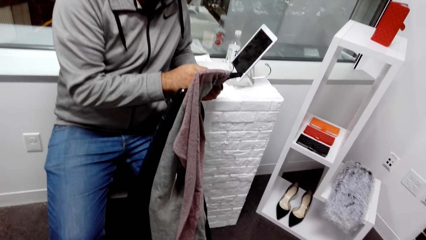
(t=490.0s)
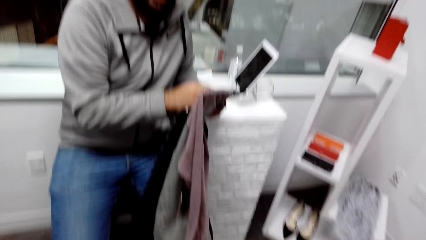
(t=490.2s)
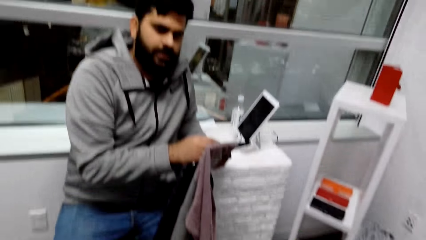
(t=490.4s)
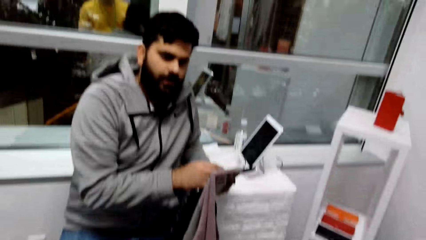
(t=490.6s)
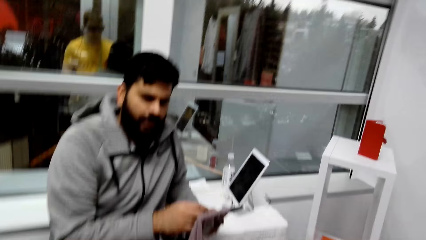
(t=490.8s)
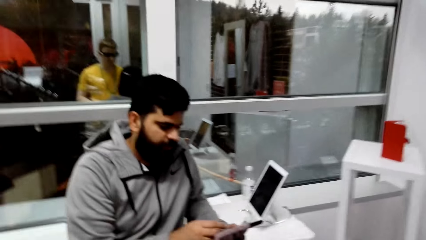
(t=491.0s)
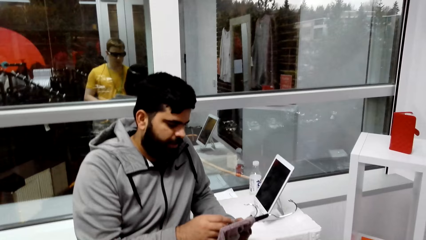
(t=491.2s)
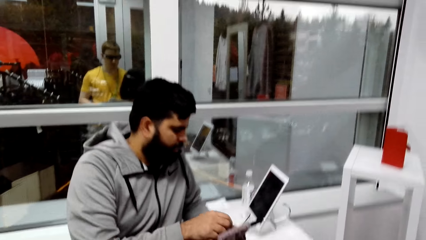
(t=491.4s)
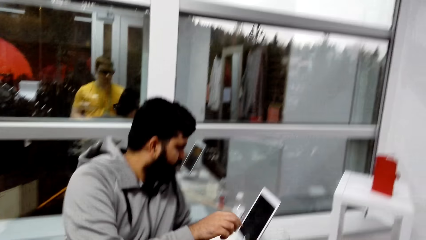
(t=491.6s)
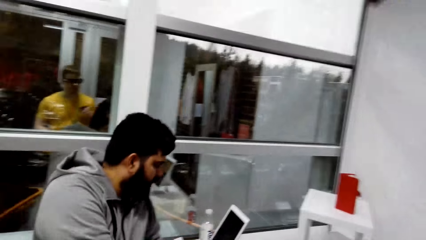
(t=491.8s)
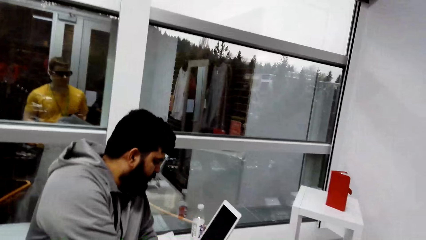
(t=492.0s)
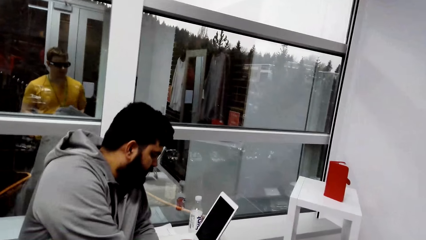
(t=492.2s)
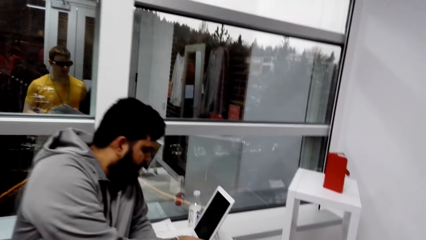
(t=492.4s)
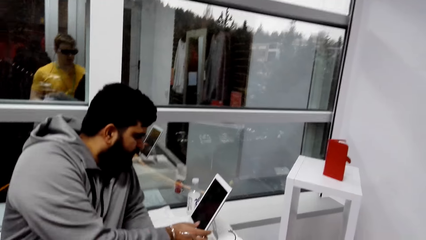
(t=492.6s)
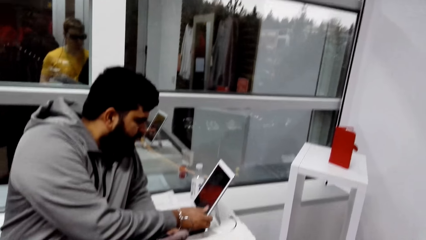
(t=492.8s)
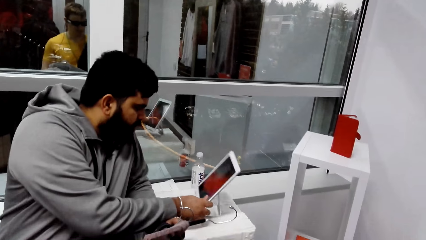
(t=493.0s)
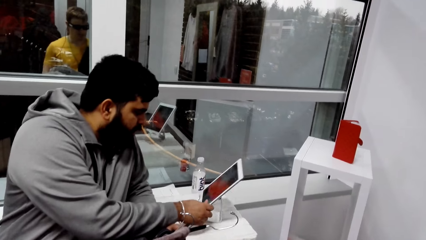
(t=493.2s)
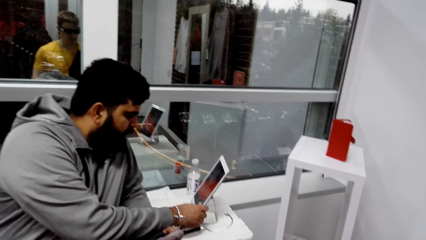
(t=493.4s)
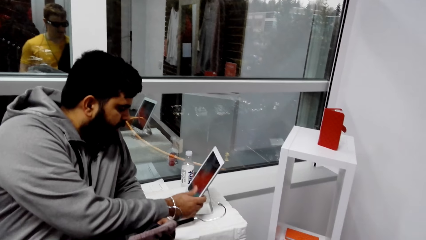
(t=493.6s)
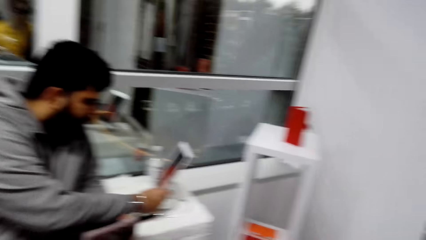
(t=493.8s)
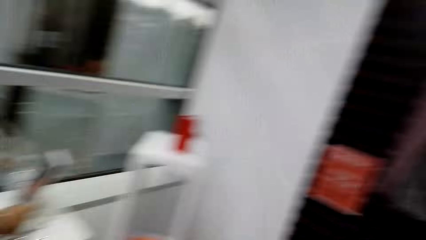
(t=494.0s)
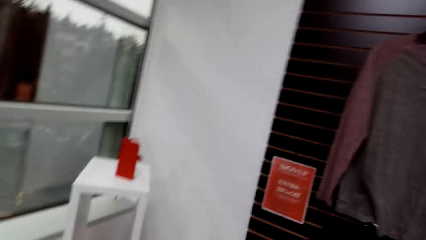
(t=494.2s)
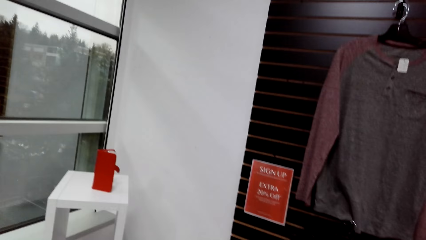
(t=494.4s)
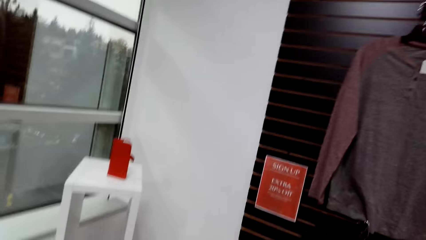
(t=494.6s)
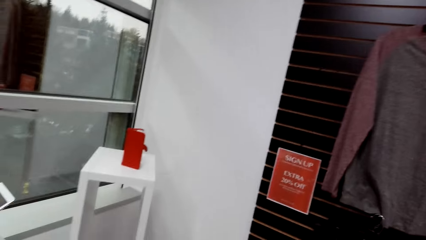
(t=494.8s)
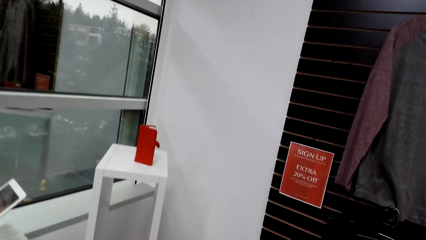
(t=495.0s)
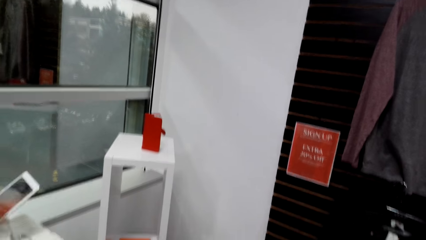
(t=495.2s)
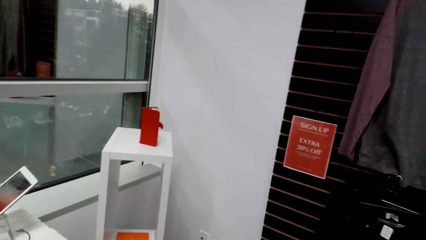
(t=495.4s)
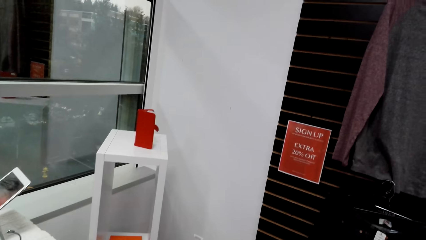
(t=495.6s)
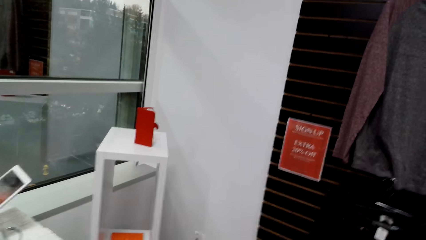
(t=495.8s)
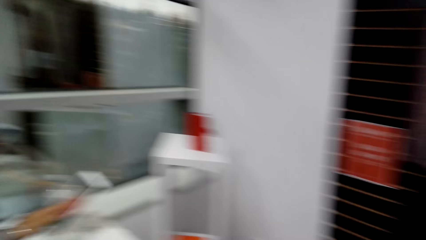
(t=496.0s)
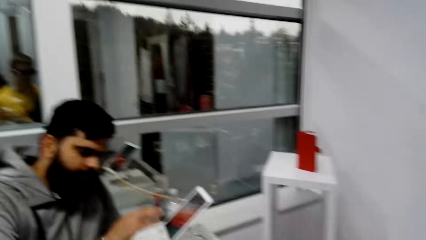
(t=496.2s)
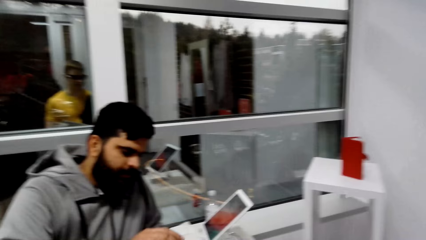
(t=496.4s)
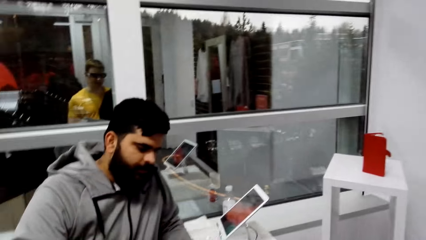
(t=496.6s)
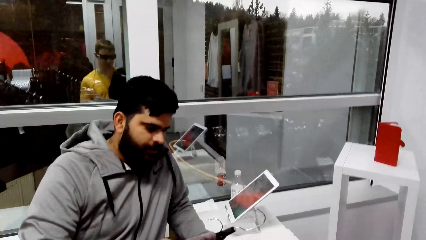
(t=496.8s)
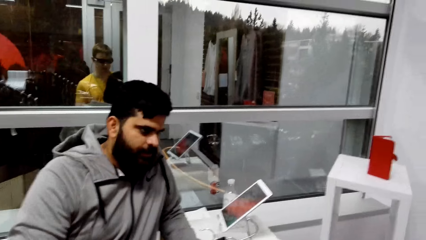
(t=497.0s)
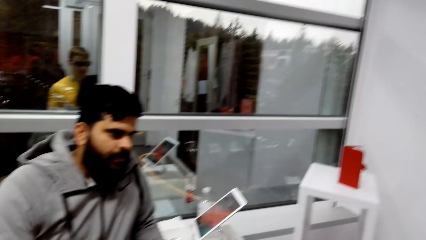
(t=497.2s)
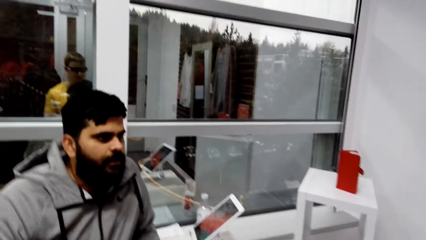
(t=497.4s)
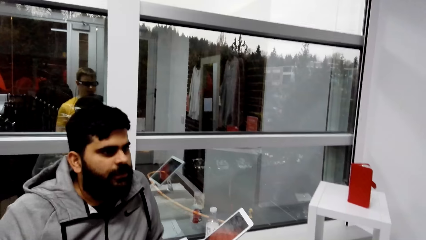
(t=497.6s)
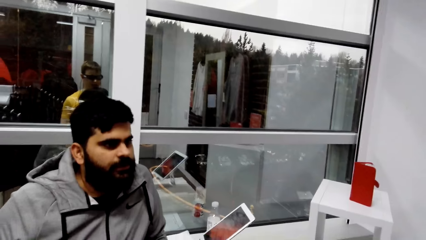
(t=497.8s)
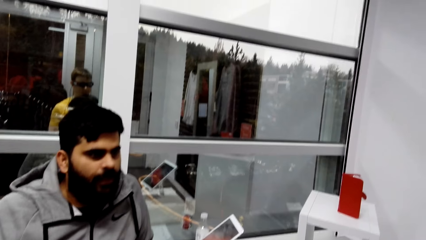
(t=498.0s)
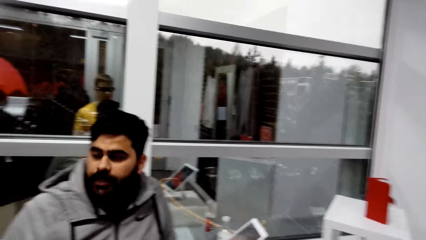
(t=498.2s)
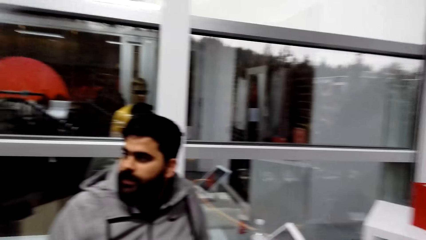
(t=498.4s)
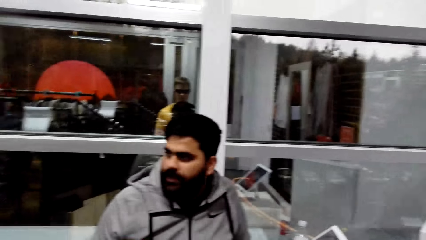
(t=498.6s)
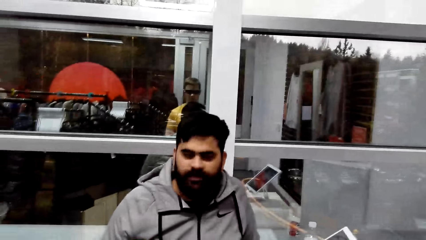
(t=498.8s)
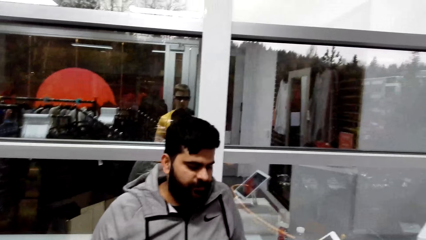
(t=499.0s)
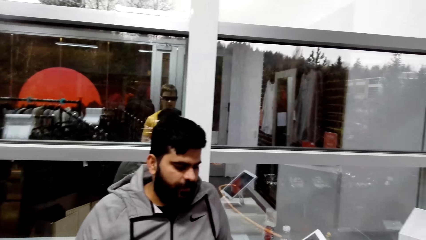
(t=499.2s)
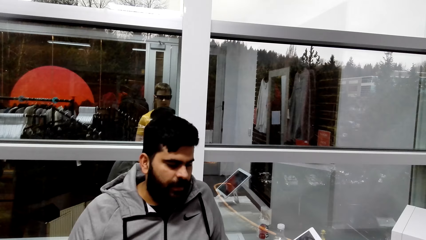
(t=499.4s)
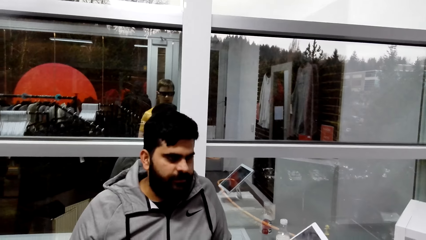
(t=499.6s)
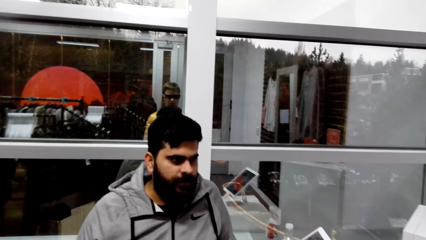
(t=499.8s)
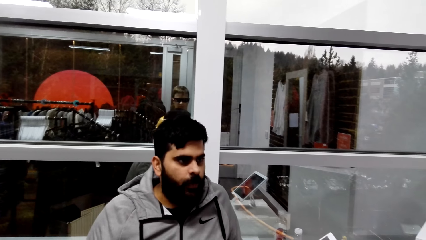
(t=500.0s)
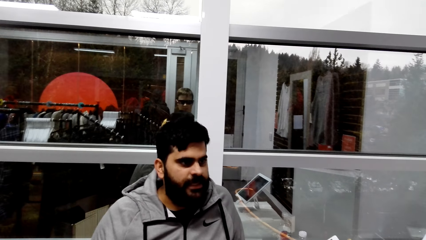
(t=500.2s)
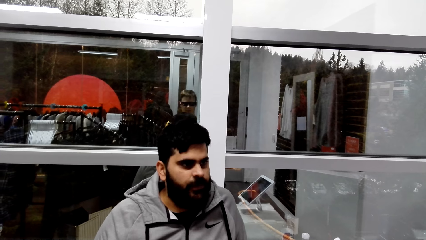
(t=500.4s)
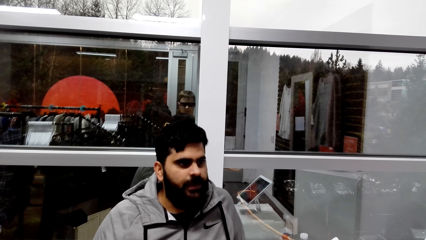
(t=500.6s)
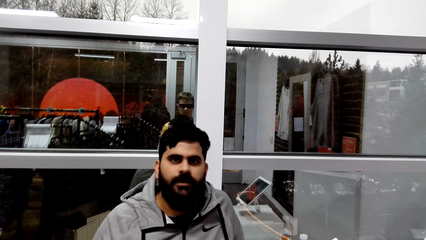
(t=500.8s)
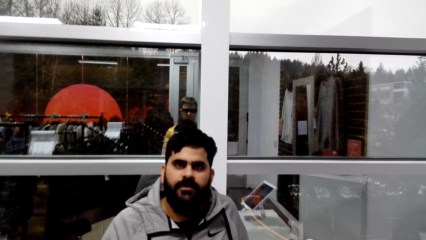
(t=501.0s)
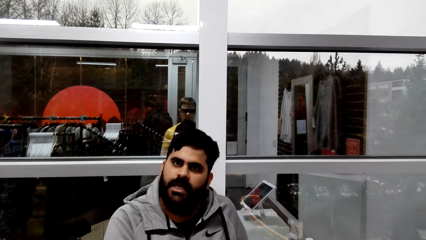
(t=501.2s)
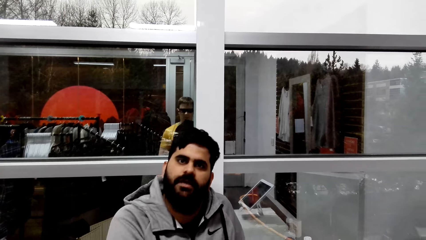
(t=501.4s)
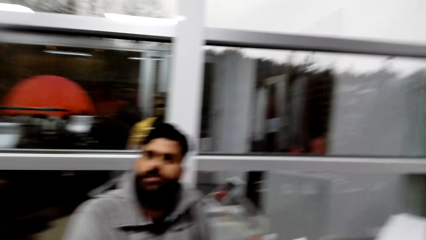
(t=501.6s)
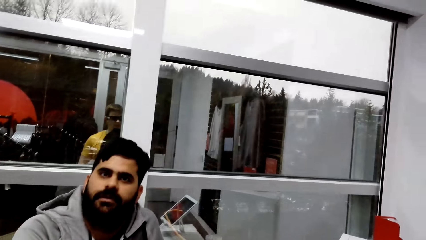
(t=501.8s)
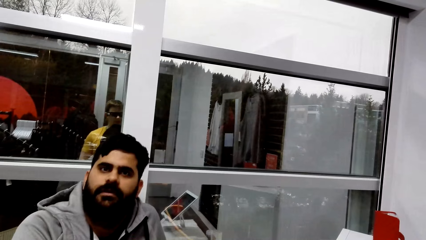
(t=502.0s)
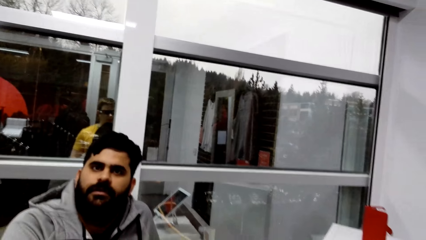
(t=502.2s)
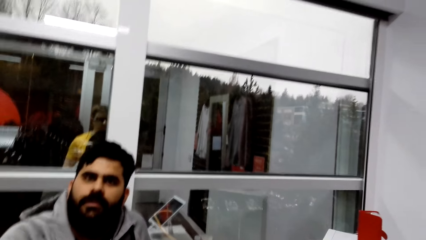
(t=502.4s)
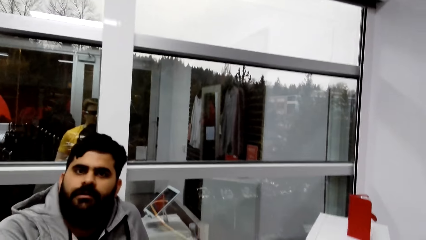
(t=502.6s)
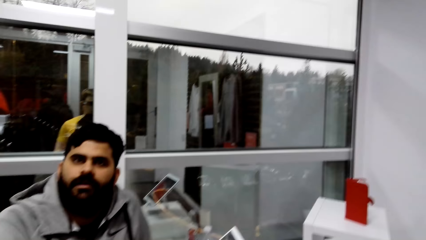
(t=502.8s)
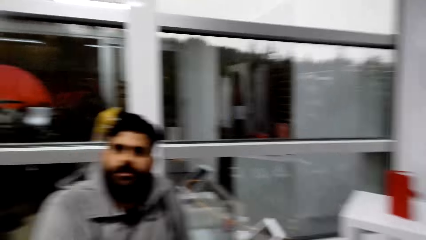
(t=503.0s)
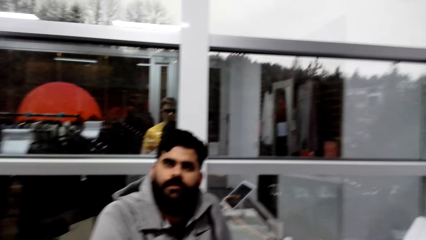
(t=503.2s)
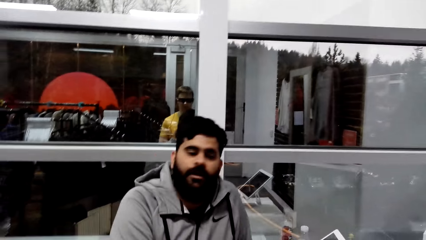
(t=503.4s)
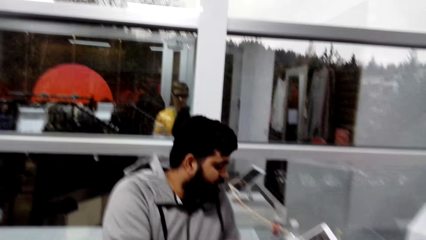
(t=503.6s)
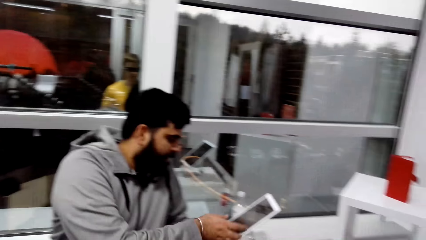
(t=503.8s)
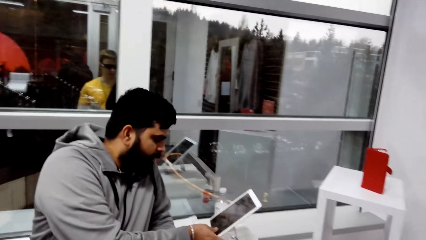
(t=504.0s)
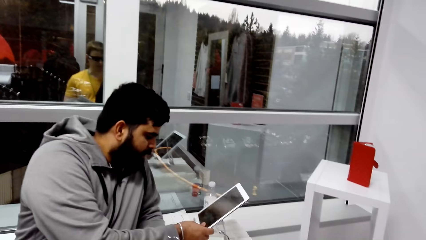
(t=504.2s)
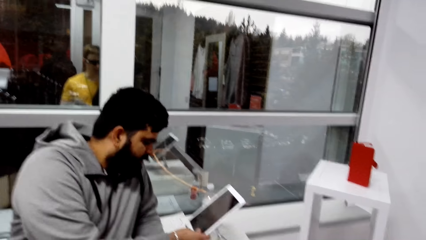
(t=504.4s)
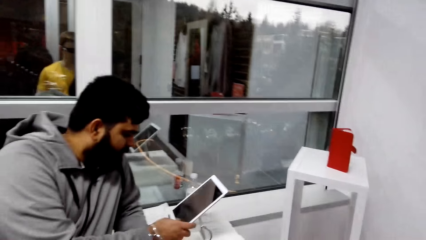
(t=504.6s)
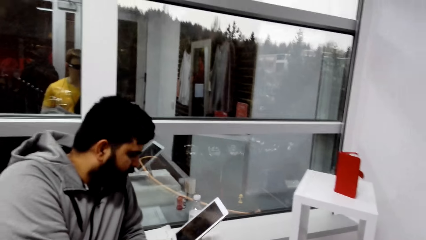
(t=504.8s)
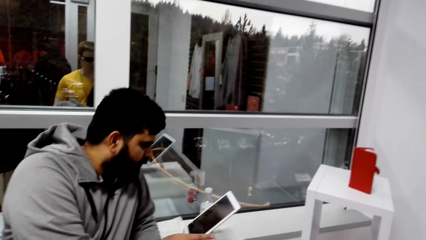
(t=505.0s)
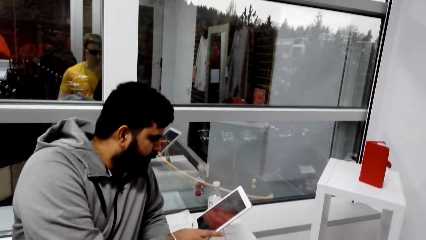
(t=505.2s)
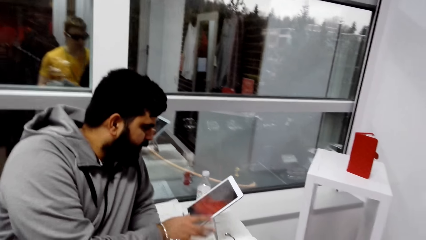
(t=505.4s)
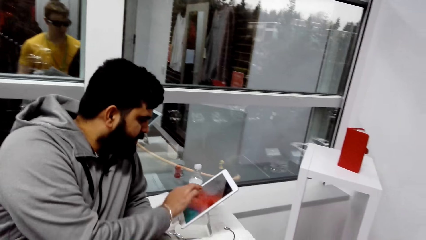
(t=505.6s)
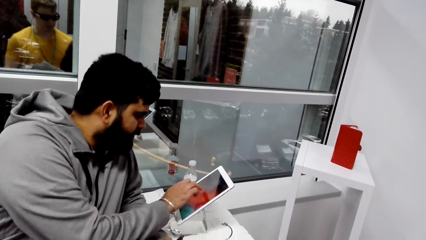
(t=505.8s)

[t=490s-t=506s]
A man operates the transaction machine. The man holds a tablet. The camera wearer looks around the clothing store. The man operates the transaction machine.
